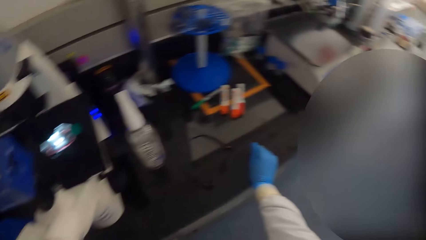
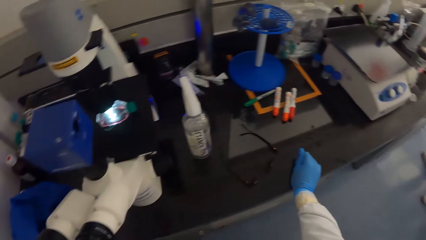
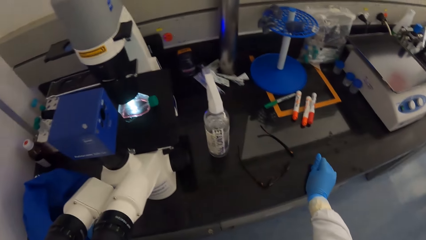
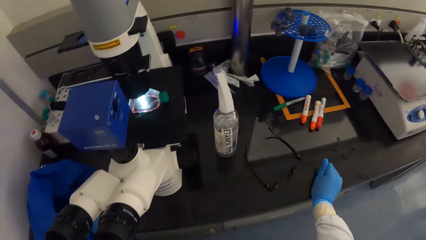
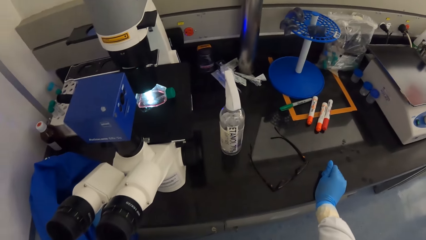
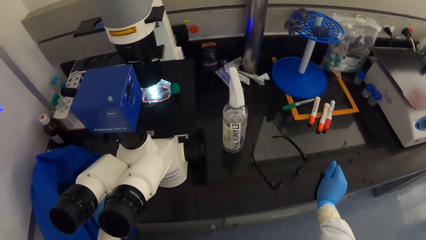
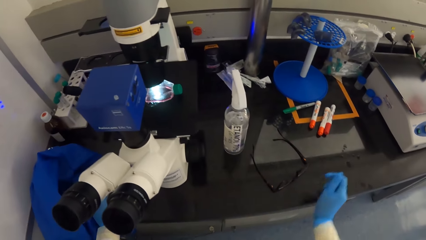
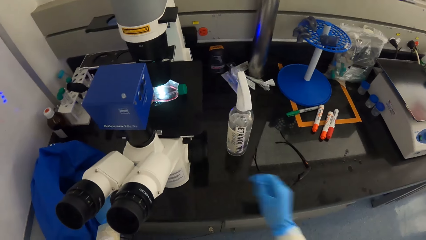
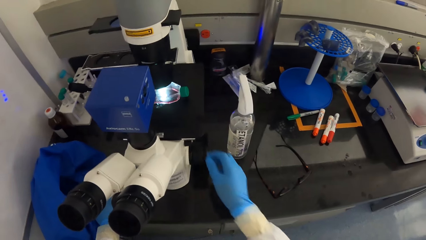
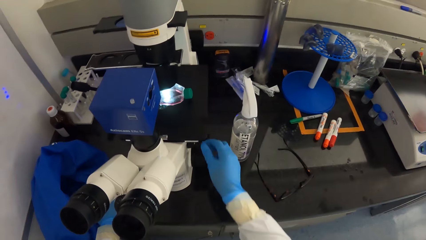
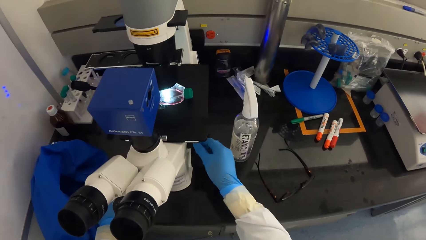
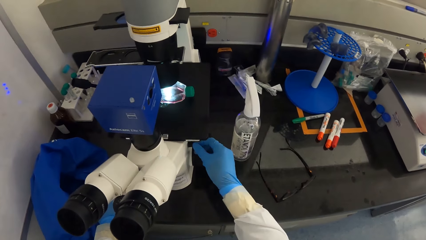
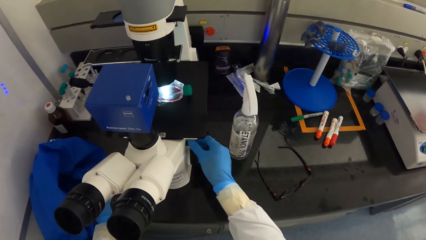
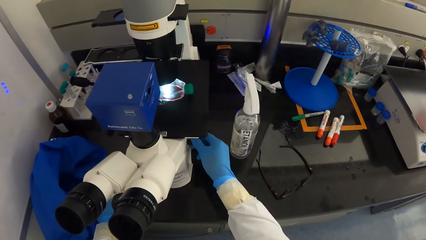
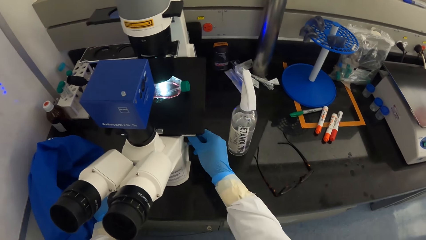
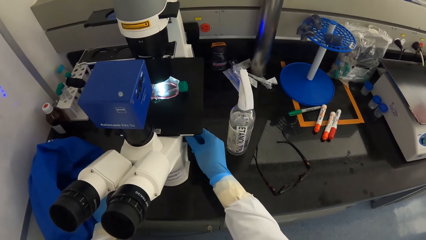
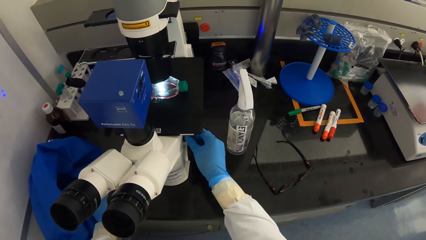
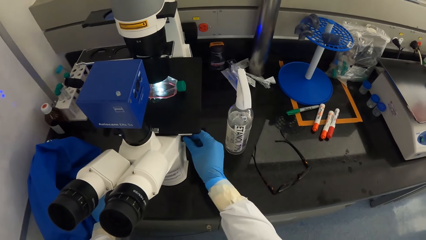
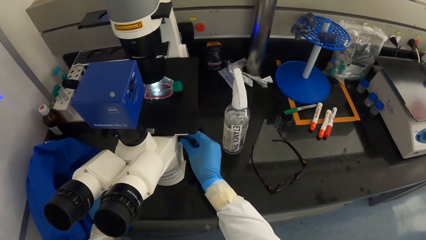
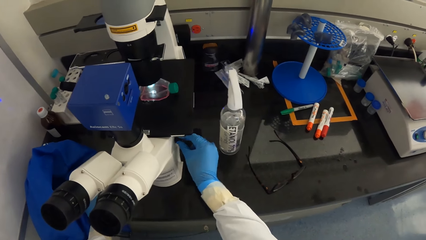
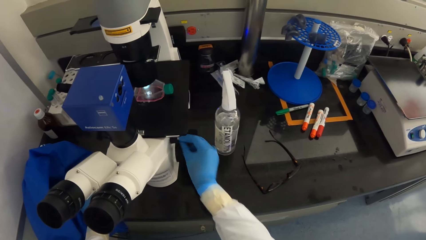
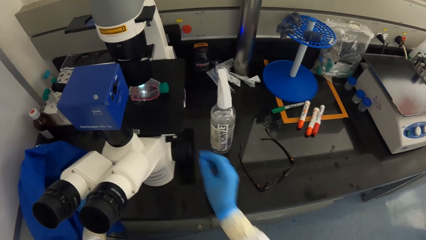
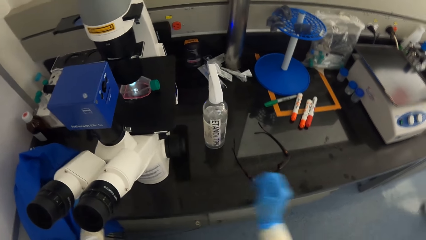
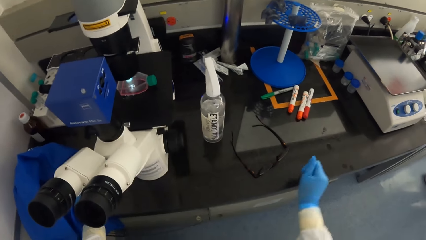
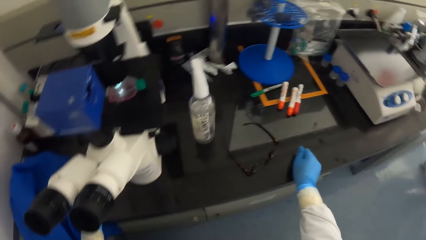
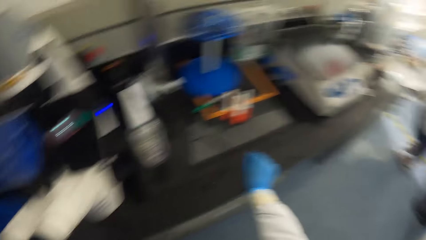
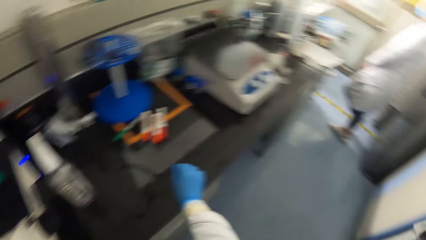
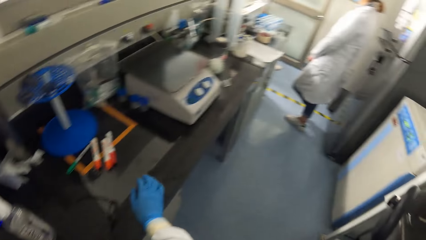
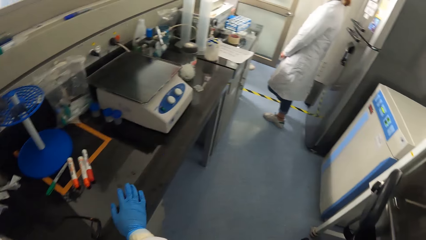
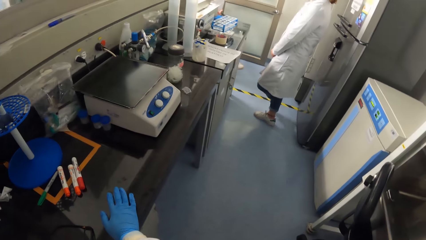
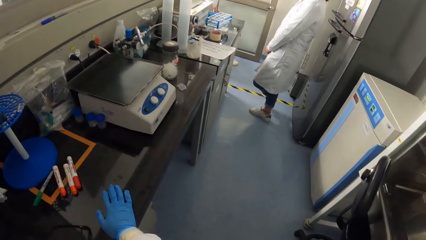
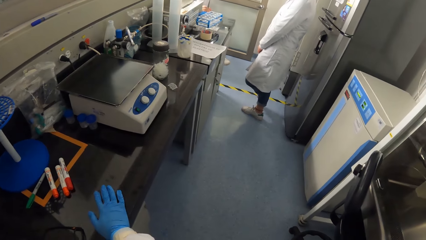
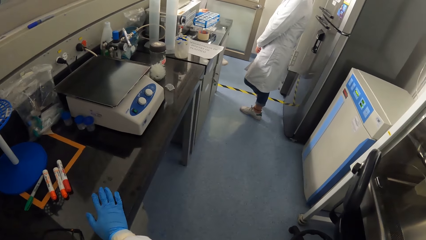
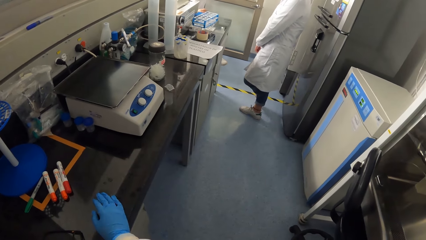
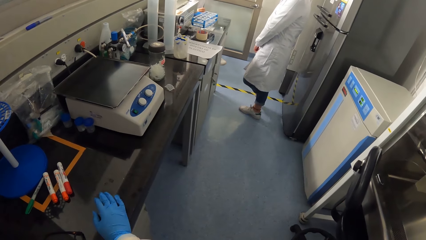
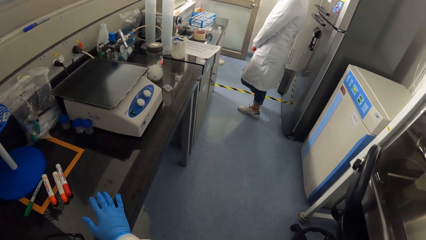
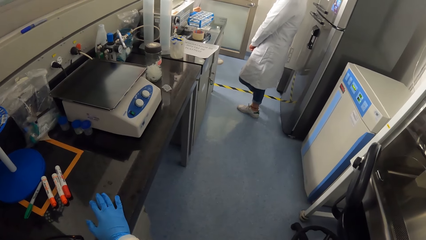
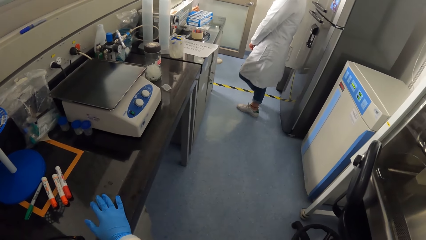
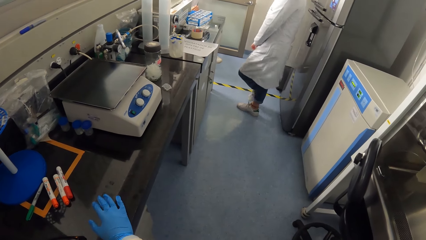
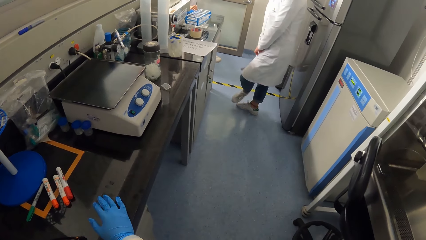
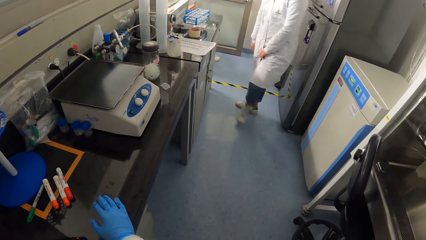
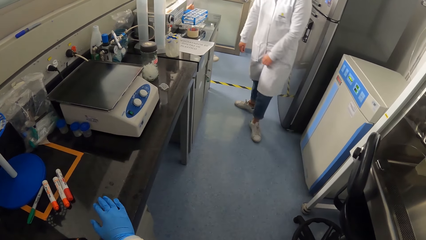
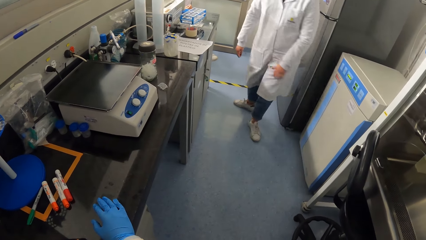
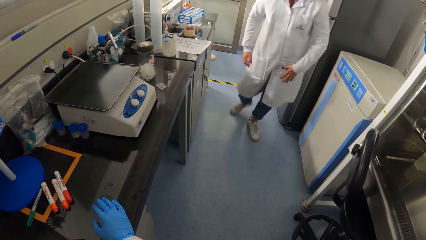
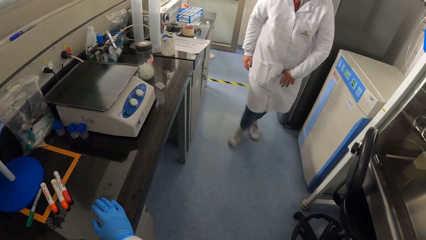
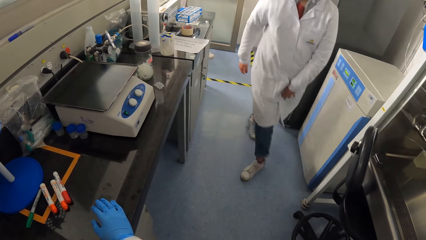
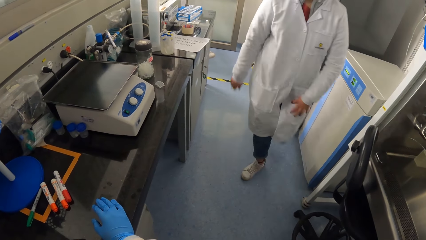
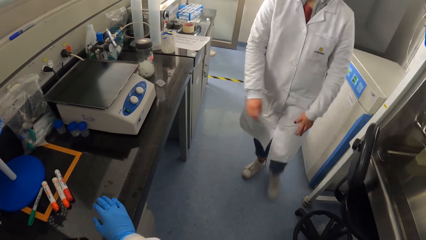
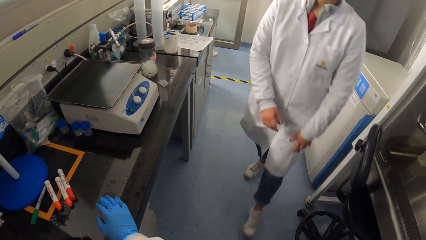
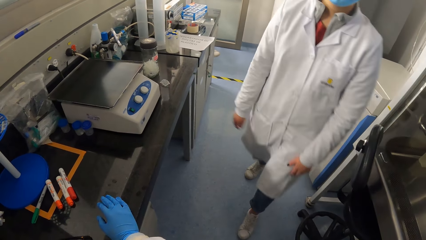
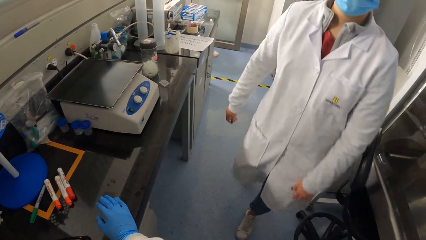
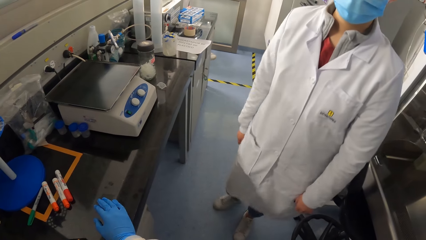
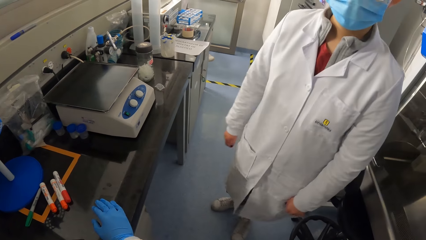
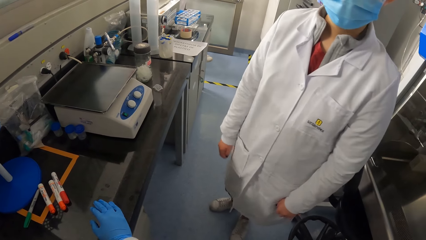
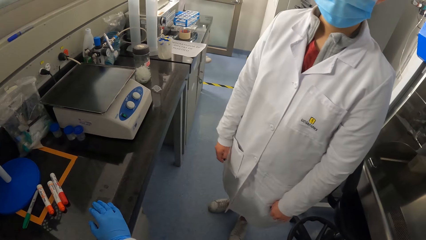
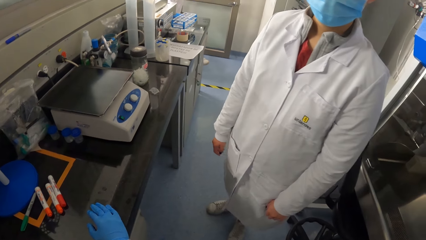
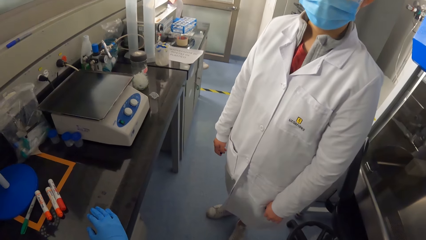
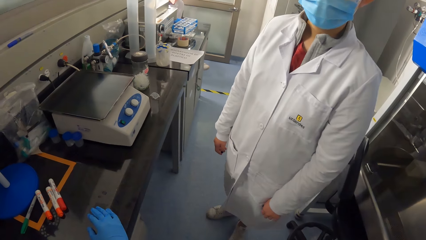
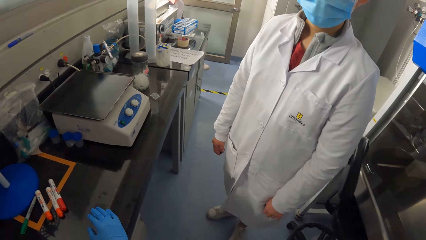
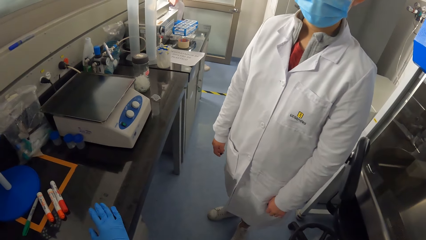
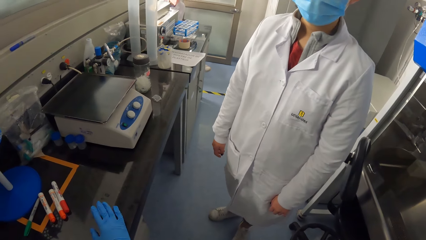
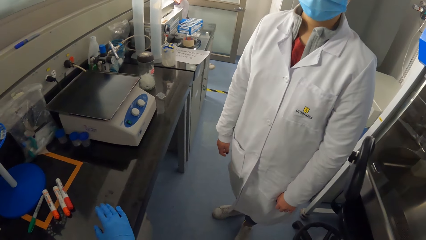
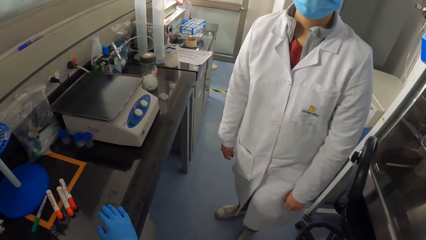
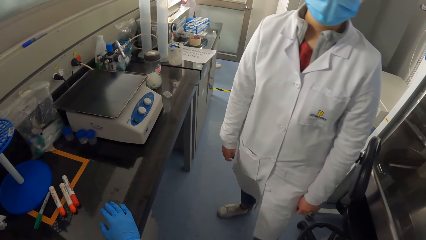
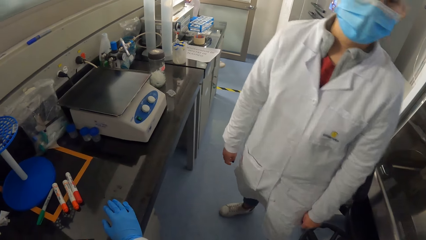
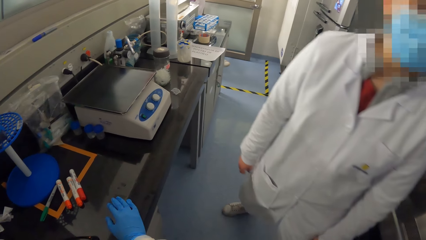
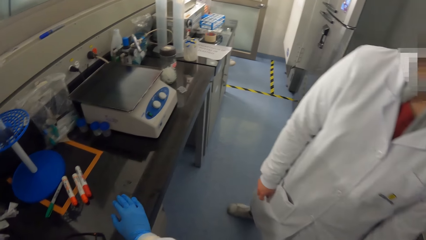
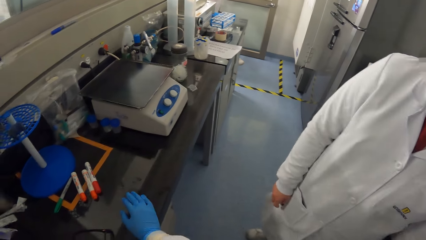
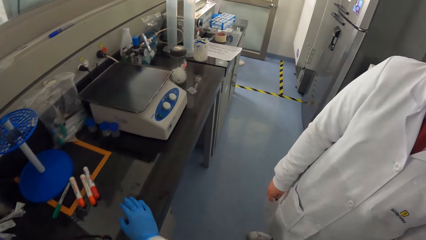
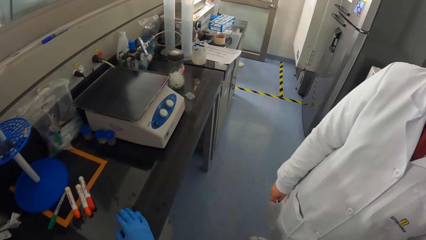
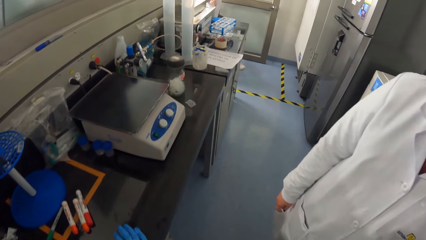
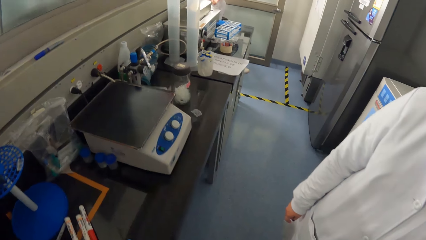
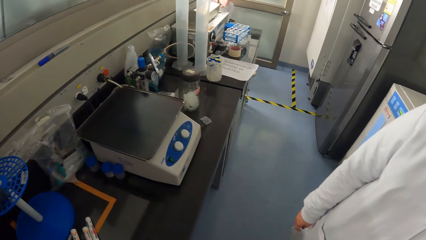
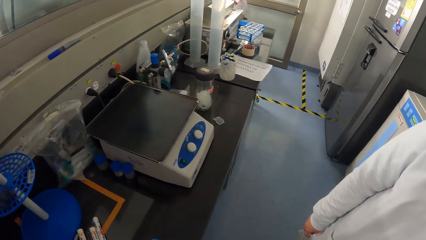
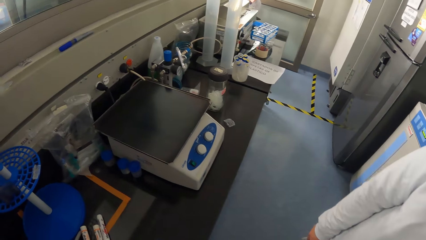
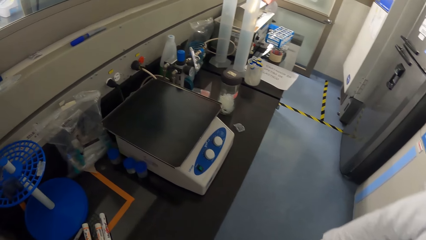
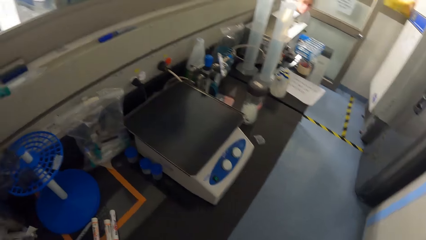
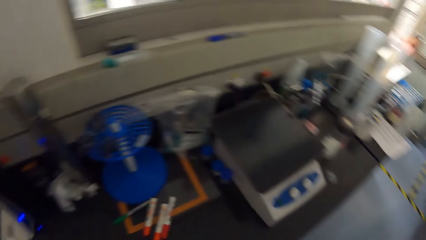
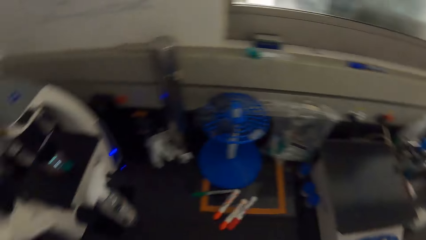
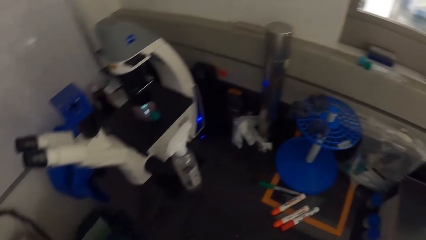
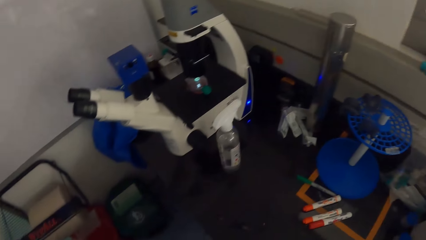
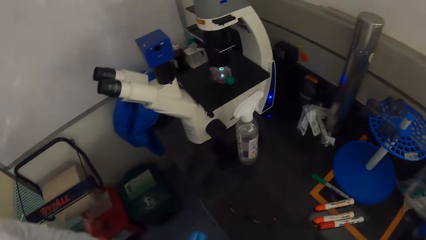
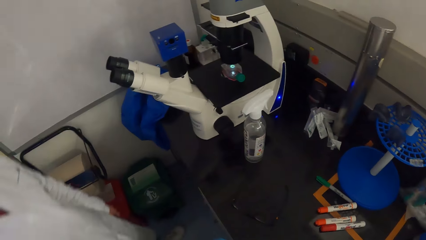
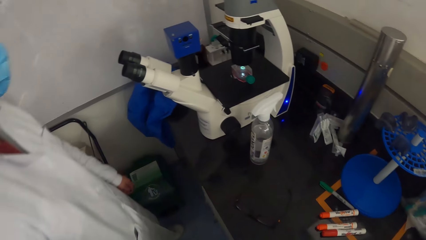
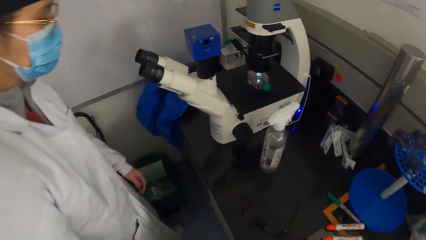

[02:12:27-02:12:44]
The camera wearer turns to the lab bench. She adjusts the fine focus of the microscope with her right hand. She operates the microscope. She places her right hand onto the table. She looks right. She interacts with the woman. She converses with the woman. She turns left.
